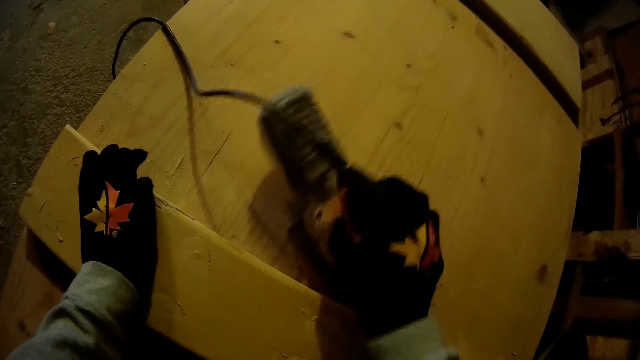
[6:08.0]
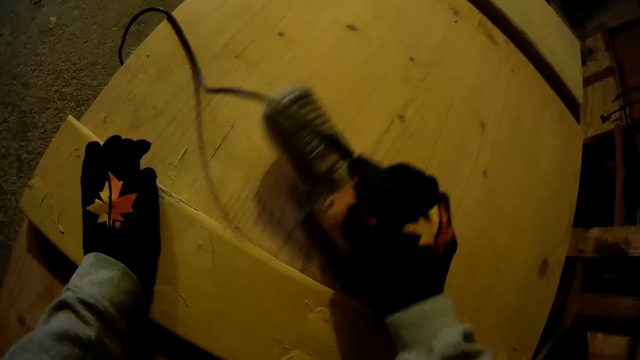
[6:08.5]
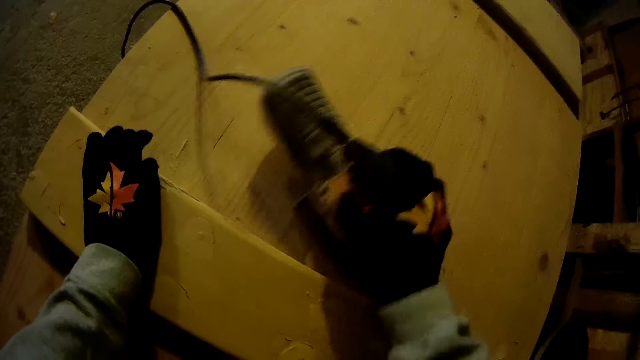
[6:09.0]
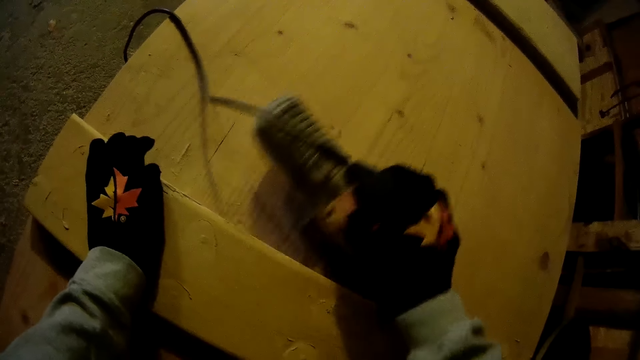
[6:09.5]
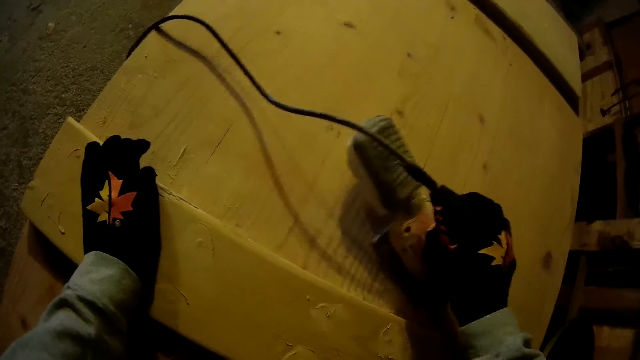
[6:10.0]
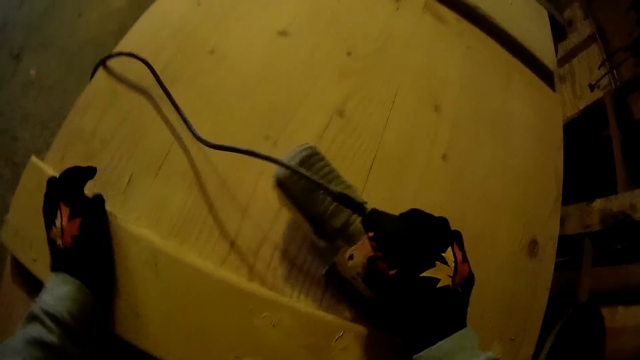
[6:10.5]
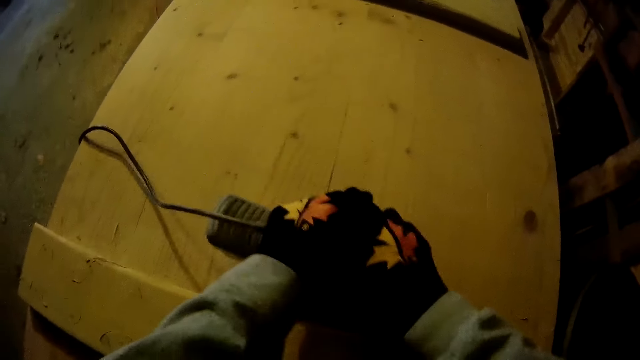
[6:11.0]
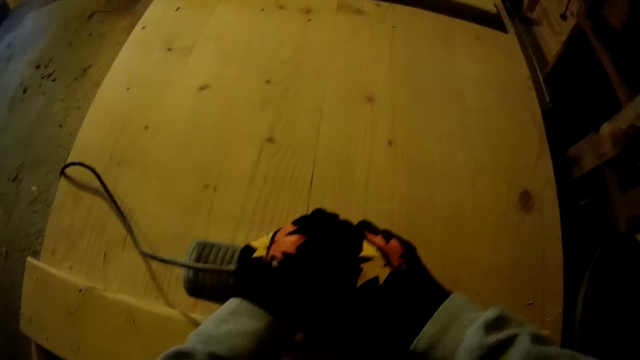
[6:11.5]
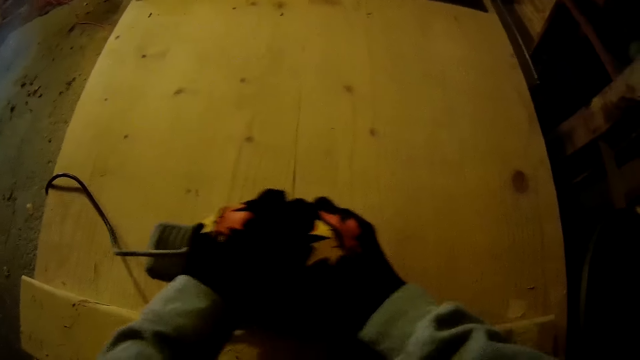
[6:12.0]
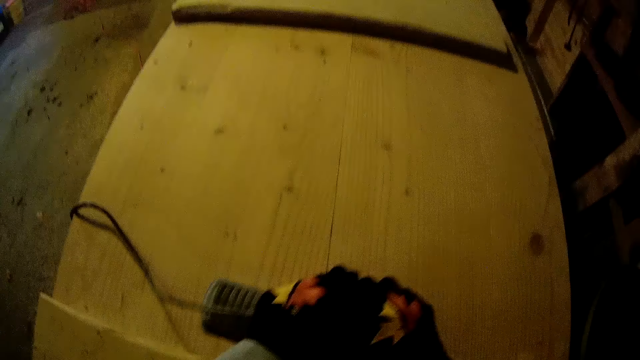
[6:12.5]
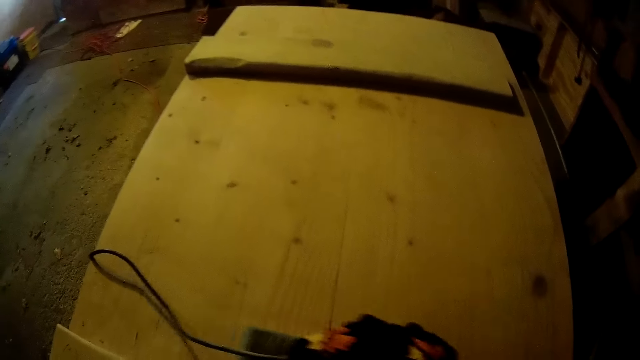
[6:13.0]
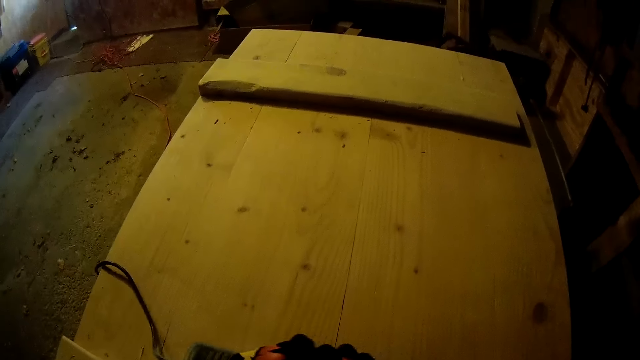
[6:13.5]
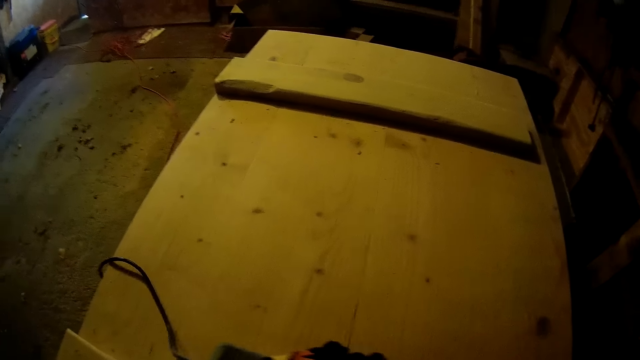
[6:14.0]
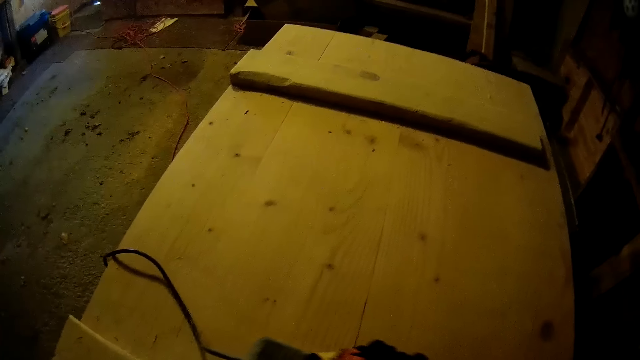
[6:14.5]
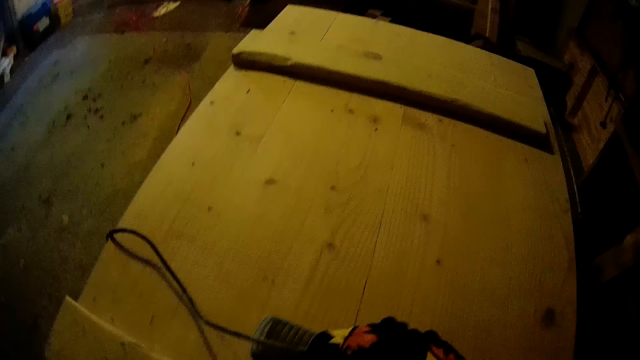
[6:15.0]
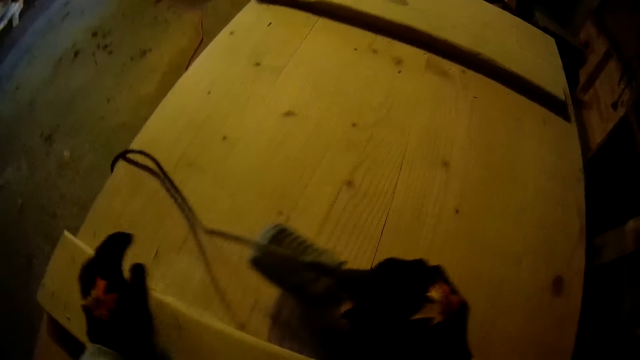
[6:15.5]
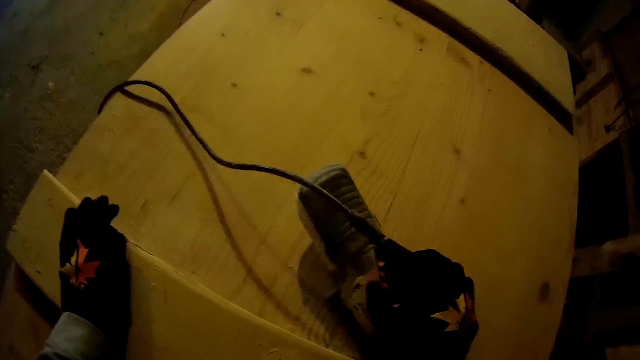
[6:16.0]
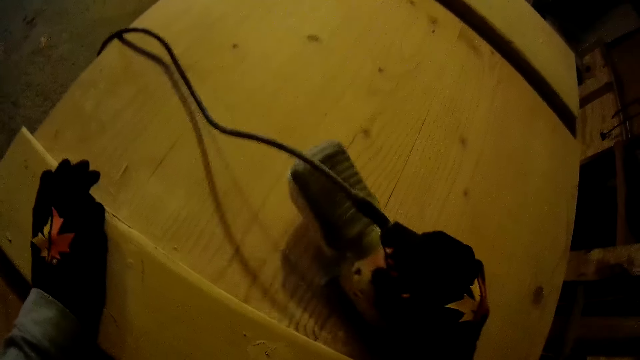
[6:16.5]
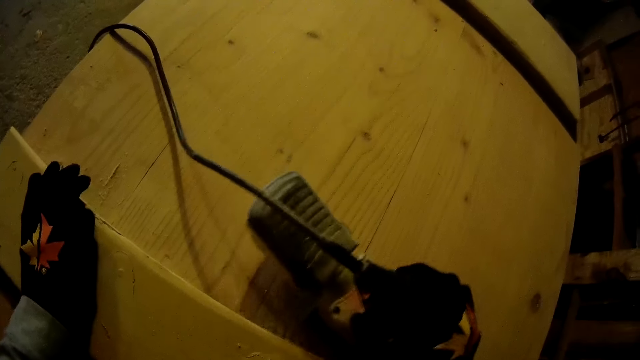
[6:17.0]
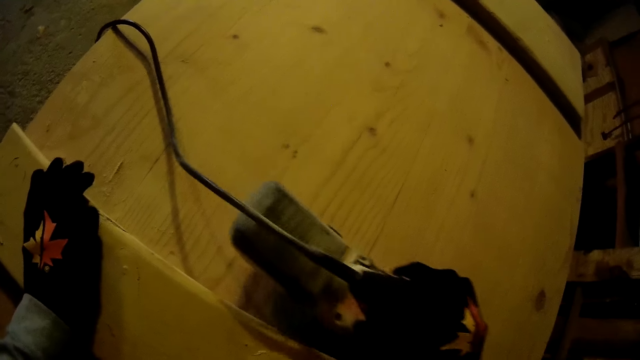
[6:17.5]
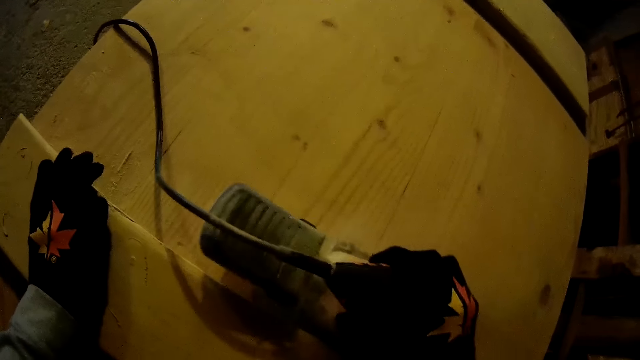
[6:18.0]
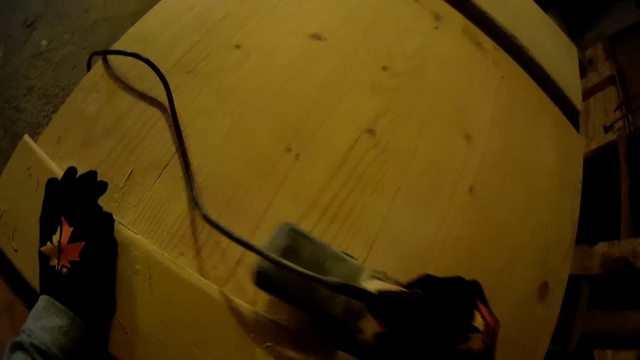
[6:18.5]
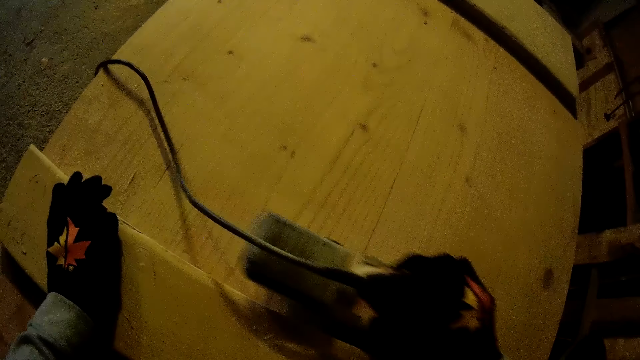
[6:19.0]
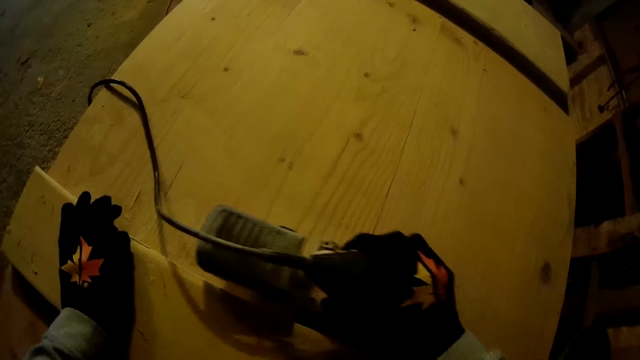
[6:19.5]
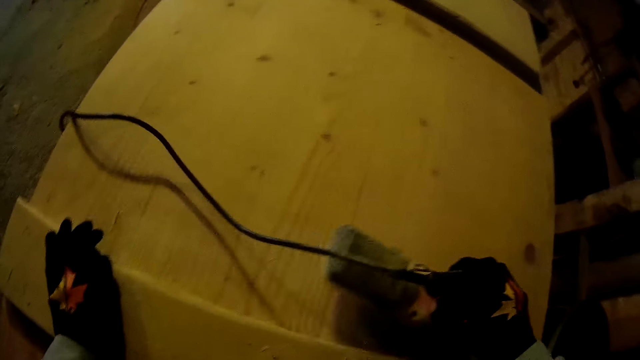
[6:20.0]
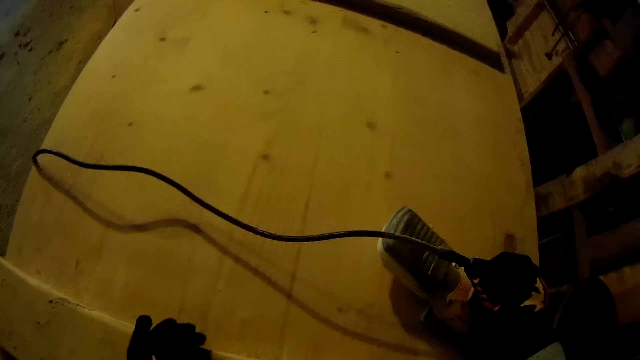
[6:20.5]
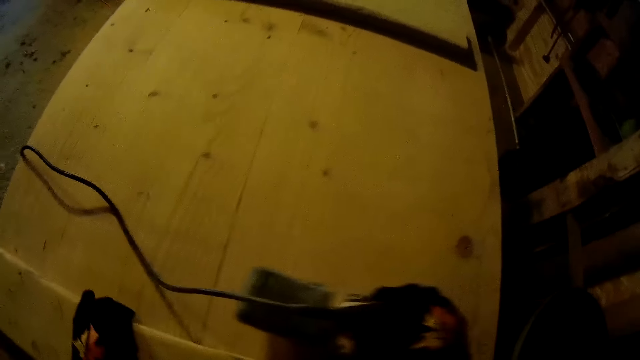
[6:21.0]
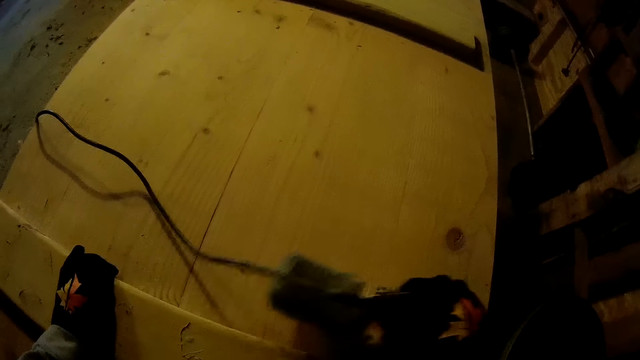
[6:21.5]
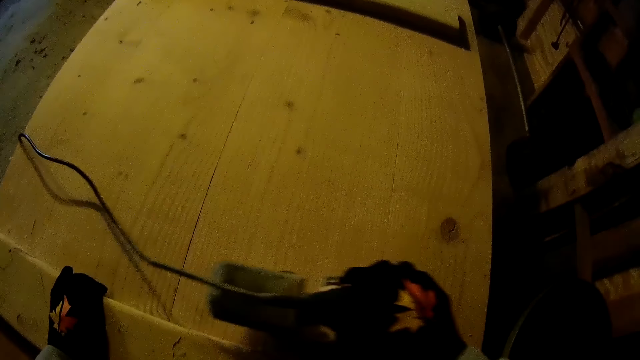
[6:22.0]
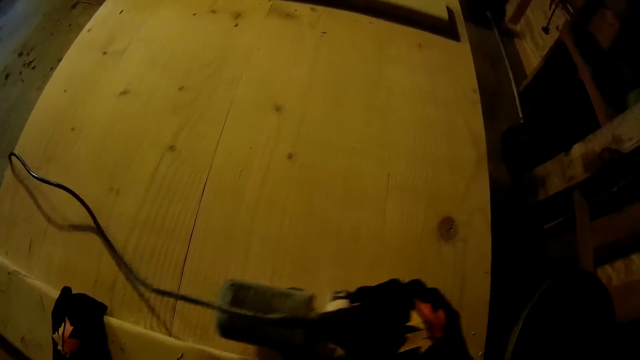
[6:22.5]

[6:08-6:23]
The camera wearer holds the sander with both hands. He grinds the lumber. He places his left hand on the wooden surface. He holds the lumber with his left hand.

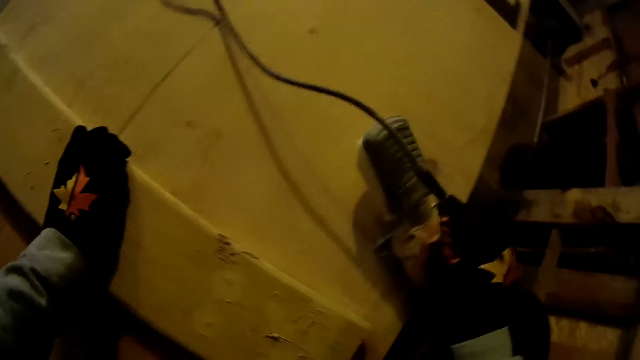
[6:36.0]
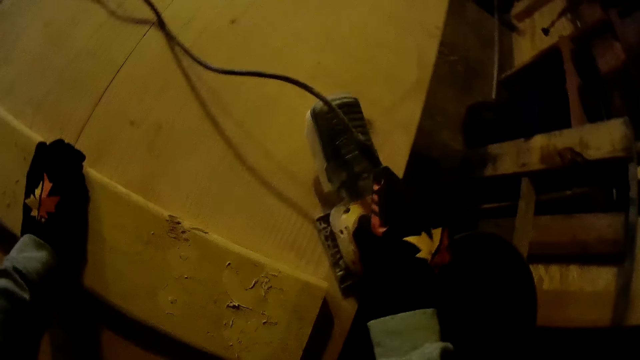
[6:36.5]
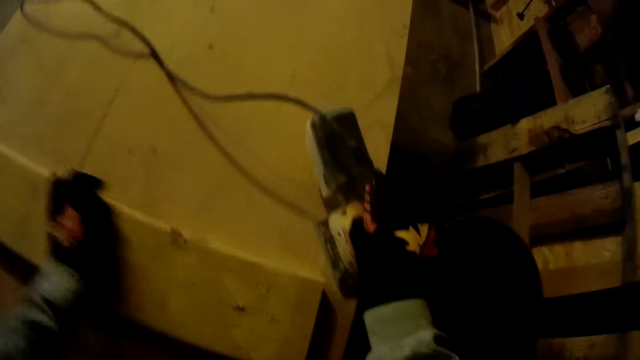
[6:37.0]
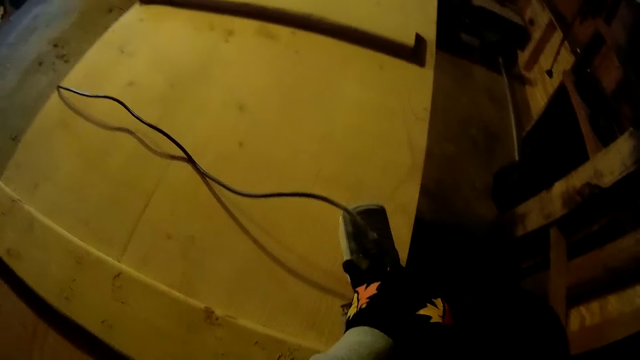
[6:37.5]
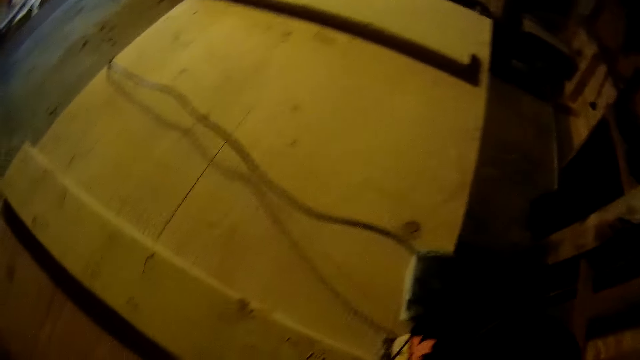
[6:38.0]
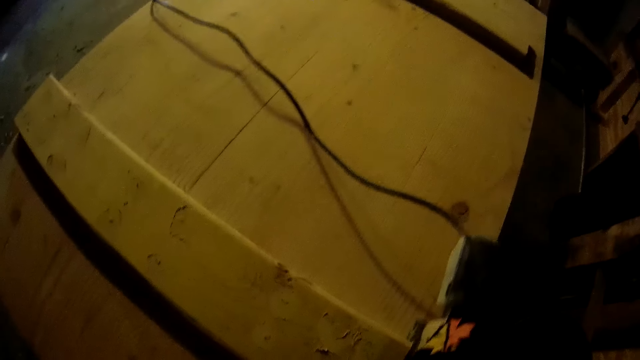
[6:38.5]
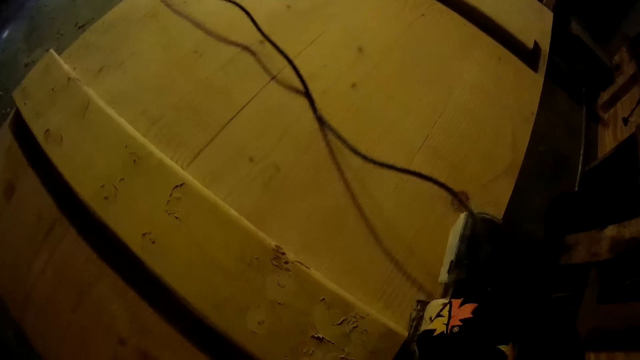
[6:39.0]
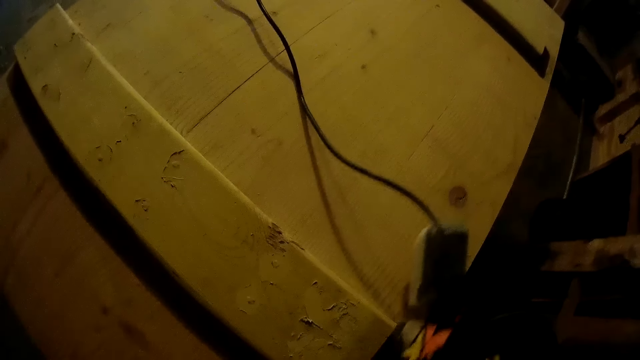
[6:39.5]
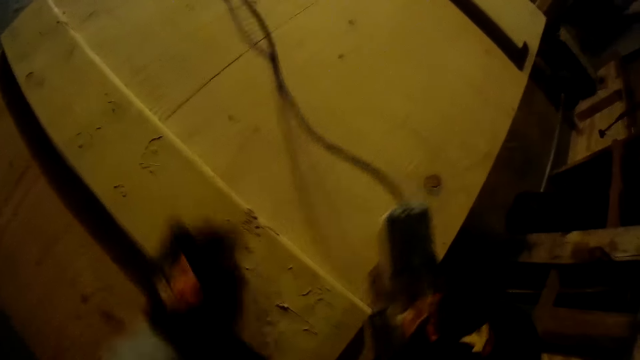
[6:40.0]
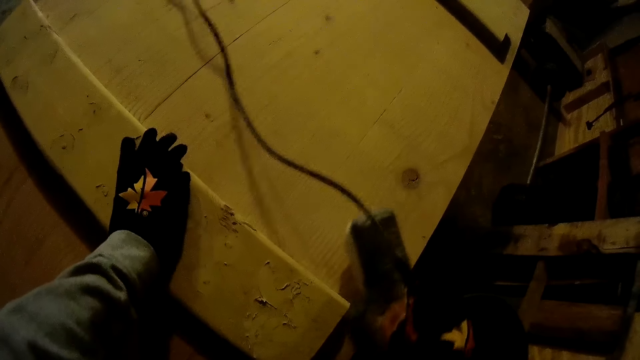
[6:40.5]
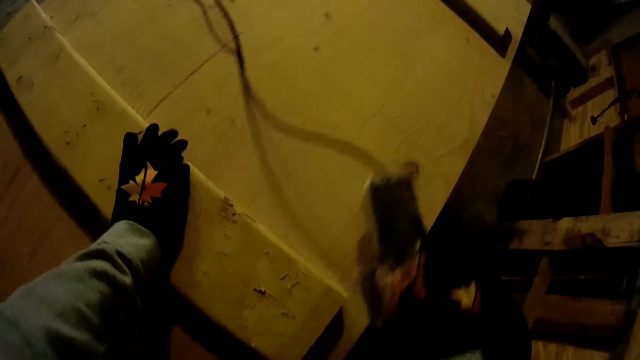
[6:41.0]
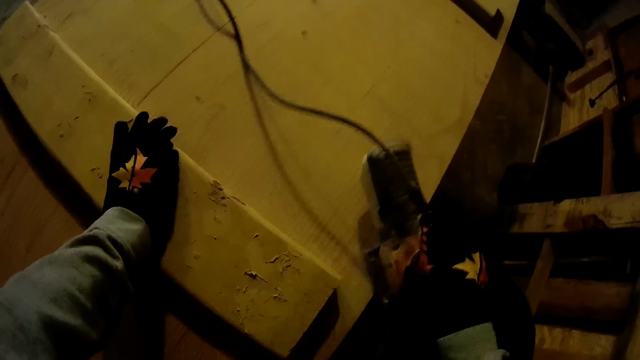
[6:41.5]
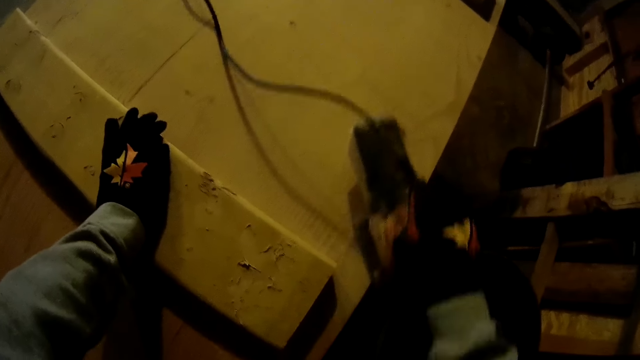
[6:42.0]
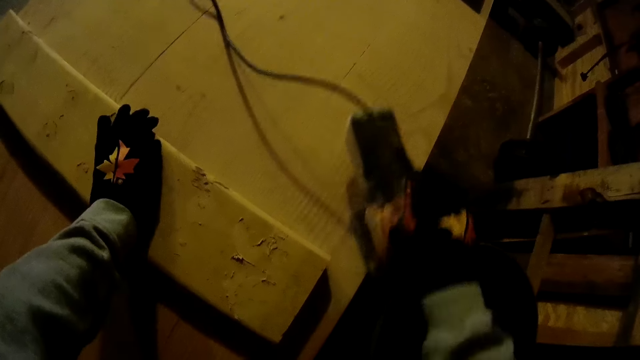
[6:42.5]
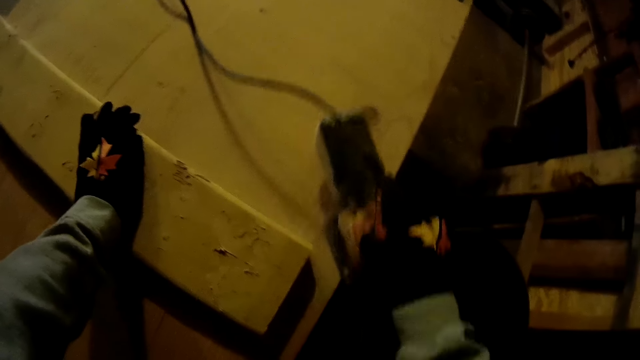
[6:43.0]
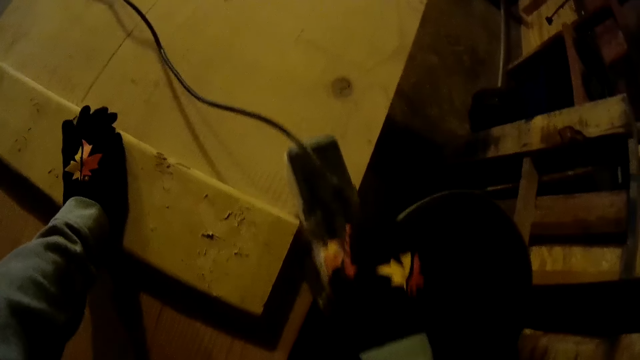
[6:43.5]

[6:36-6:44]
The camera wearer holds the sander with both hands. He grinds the lumber. He places his left hand on the wooden surface. He holds the lumber with his left hand.
